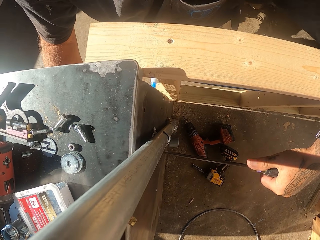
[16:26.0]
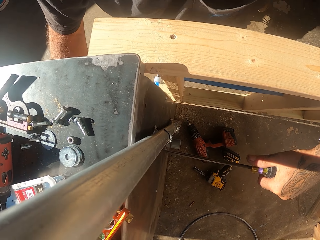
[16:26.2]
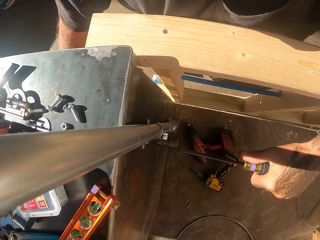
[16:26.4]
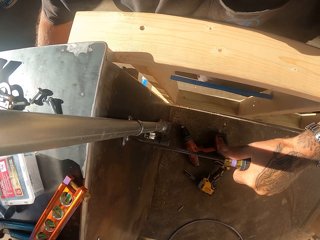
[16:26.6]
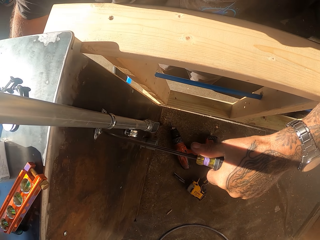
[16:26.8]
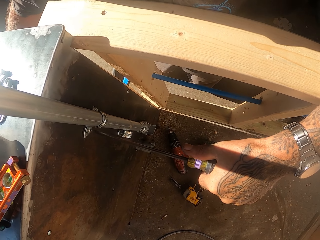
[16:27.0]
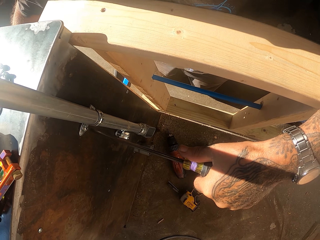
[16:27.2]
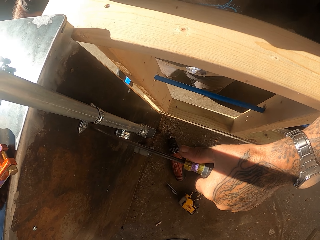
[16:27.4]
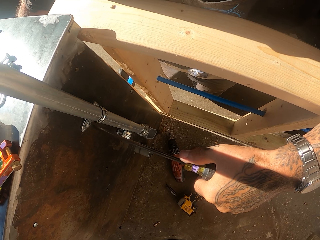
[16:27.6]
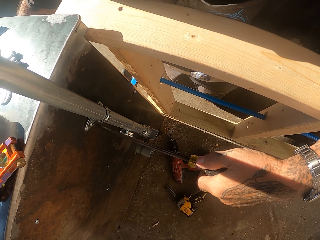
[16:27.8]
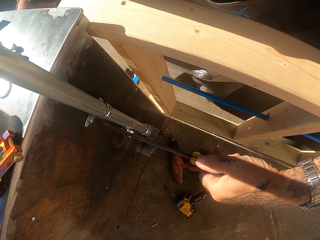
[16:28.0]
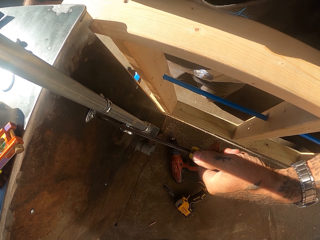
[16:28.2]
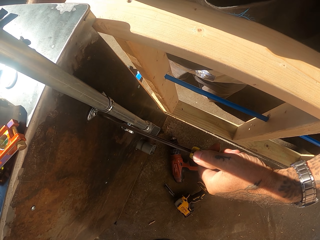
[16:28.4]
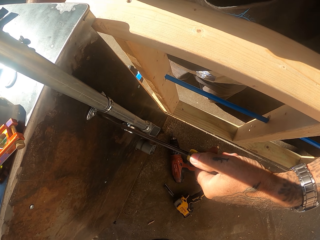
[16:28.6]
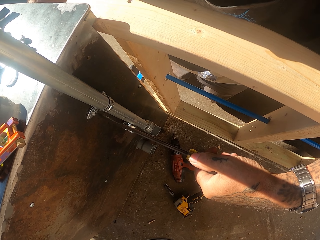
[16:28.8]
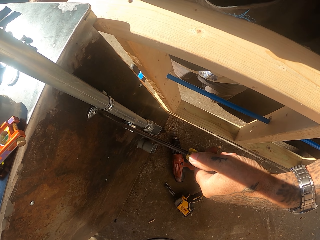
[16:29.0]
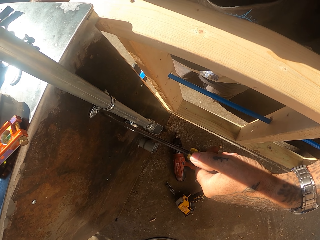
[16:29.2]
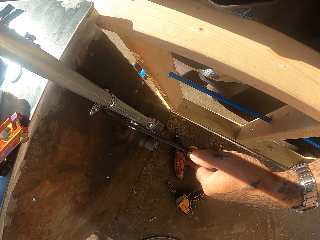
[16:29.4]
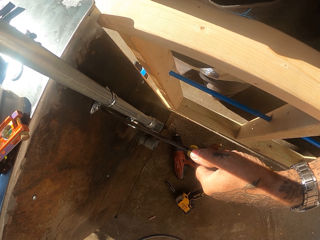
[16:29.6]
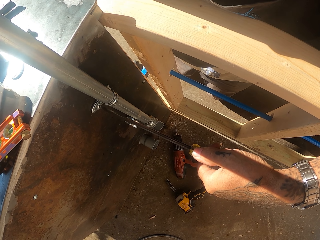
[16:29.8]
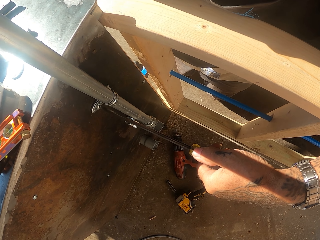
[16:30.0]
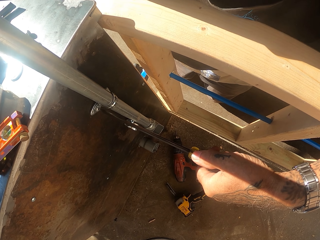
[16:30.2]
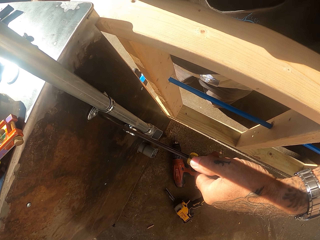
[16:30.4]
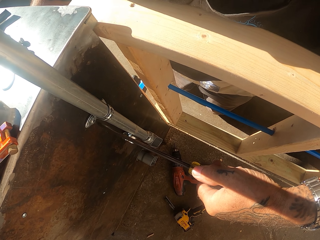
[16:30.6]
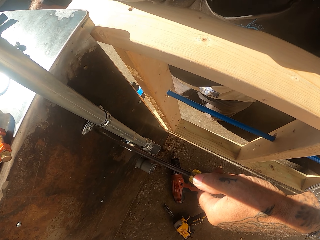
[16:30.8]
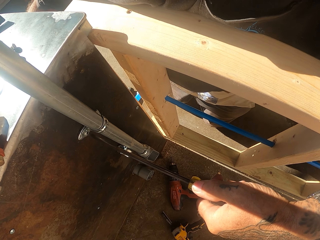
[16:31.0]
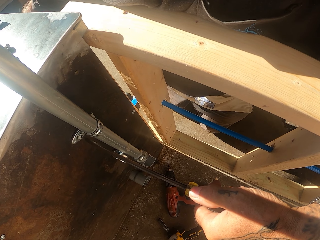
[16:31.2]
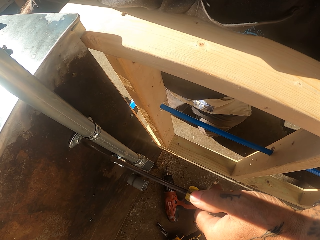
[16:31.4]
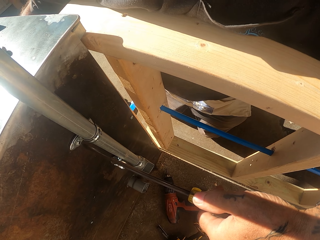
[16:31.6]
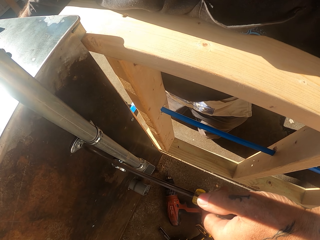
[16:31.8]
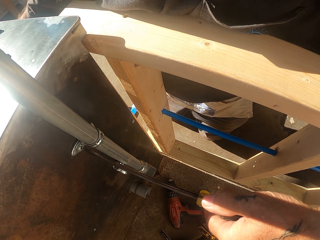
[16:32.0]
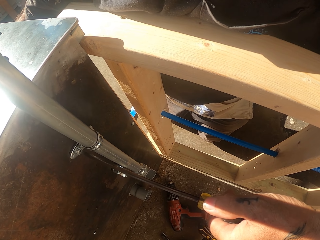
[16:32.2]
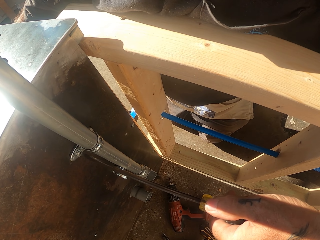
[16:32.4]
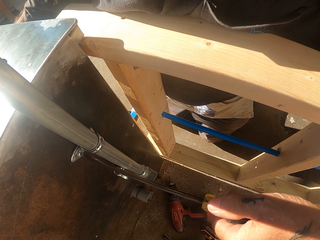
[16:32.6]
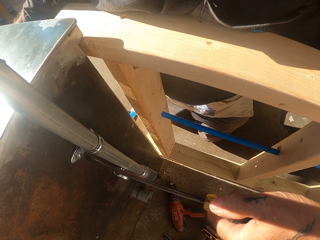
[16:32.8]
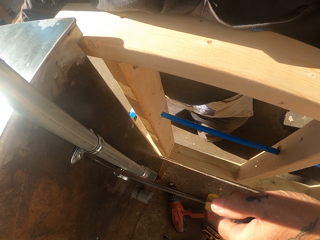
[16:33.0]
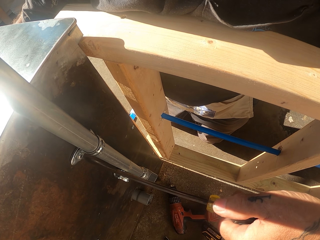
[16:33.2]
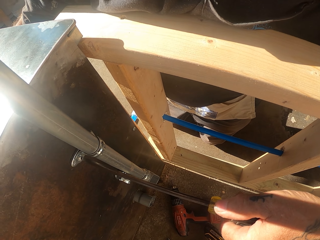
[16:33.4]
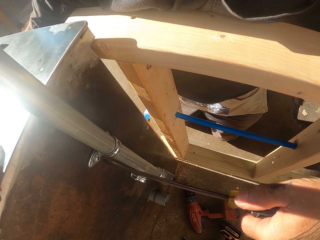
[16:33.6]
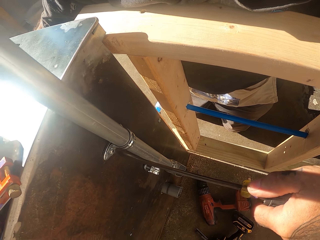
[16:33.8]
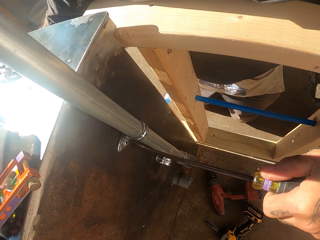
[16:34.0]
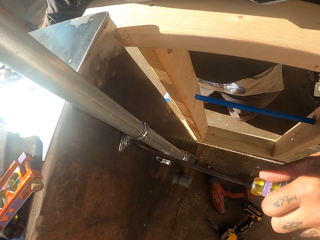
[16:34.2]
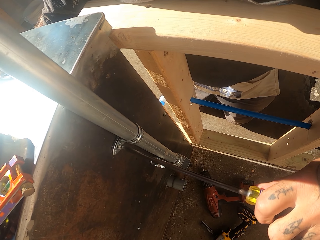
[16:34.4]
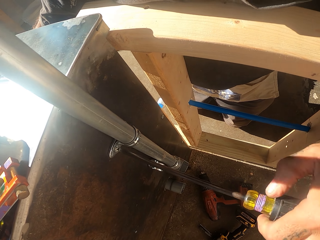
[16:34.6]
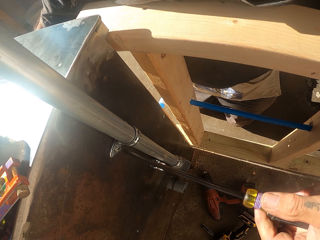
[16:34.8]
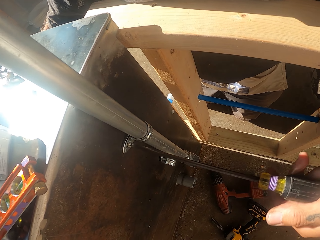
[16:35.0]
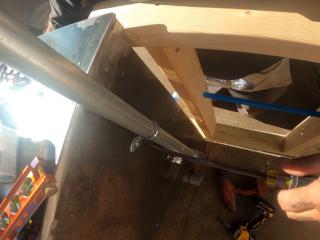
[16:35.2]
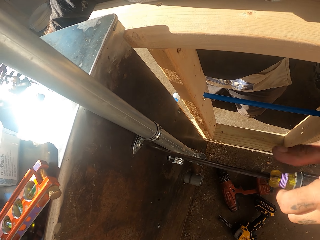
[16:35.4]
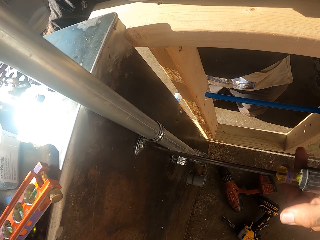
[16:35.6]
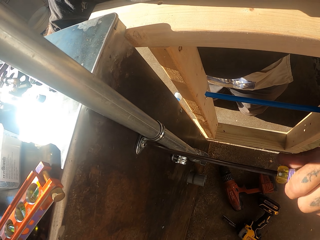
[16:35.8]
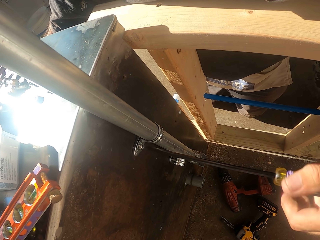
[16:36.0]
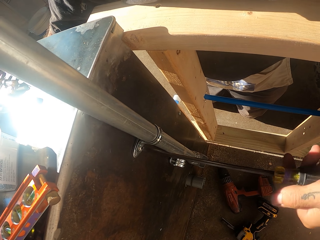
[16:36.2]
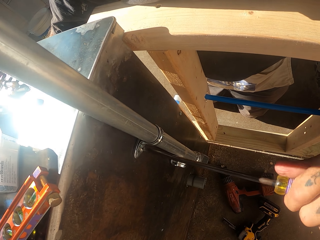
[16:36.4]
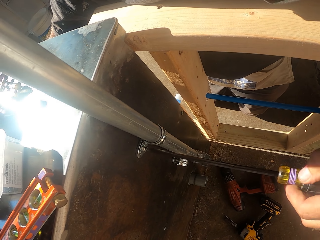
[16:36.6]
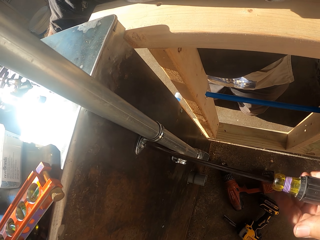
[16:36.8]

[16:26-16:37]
The camera wearer fastens the bolt with a screwdriver.

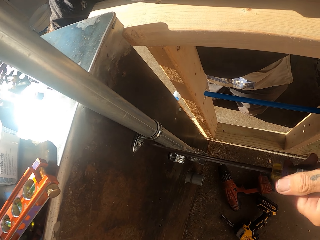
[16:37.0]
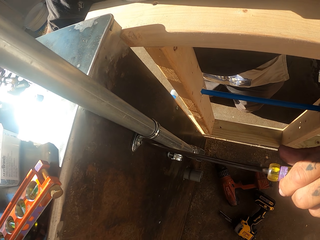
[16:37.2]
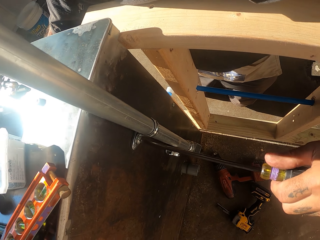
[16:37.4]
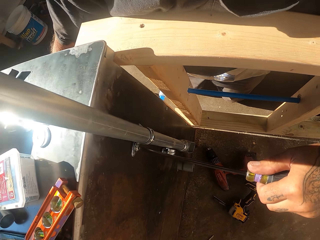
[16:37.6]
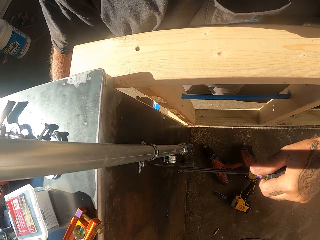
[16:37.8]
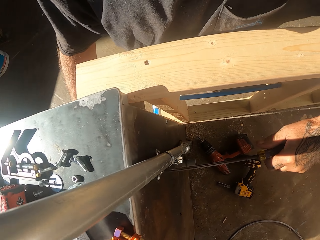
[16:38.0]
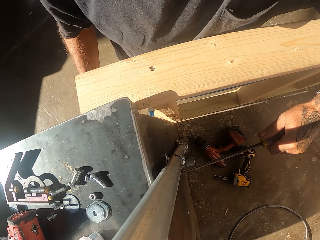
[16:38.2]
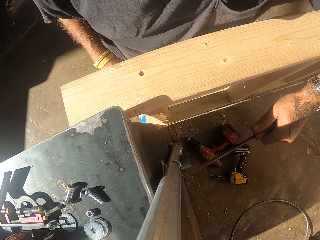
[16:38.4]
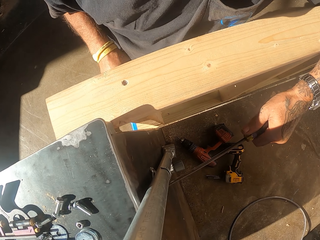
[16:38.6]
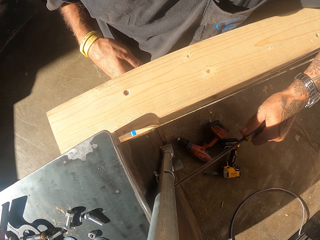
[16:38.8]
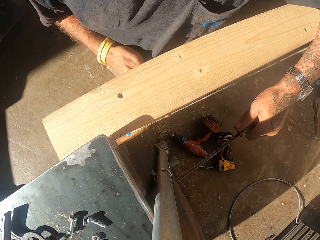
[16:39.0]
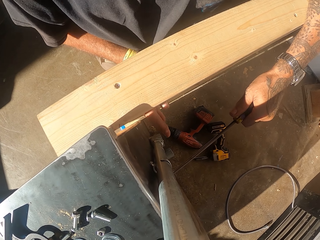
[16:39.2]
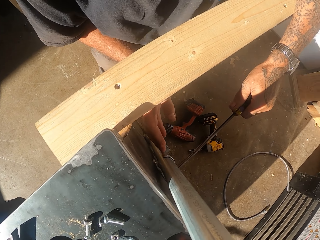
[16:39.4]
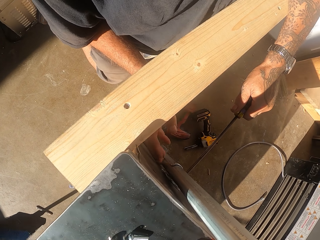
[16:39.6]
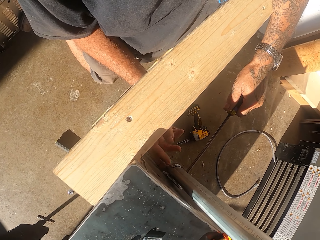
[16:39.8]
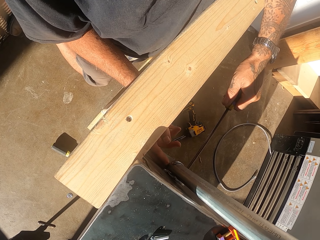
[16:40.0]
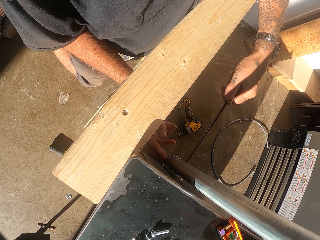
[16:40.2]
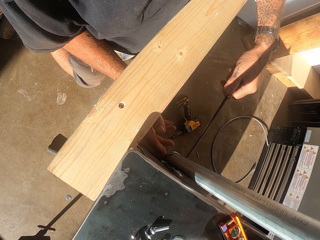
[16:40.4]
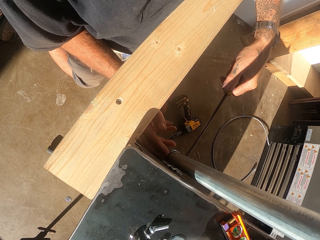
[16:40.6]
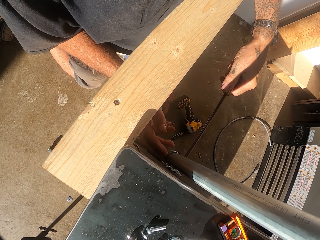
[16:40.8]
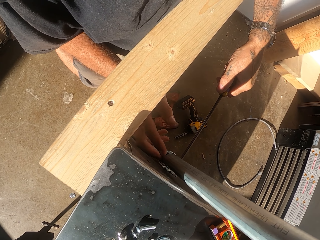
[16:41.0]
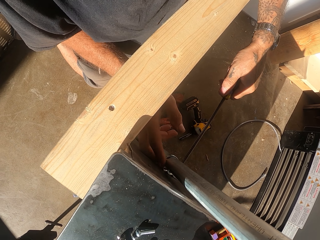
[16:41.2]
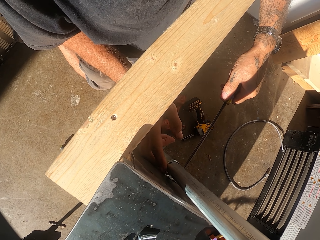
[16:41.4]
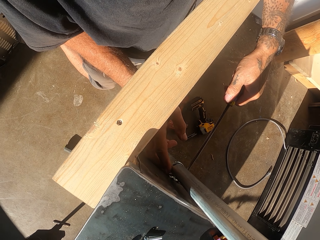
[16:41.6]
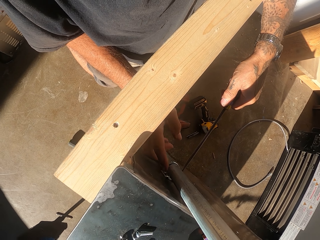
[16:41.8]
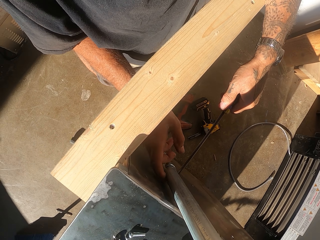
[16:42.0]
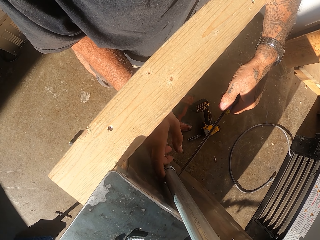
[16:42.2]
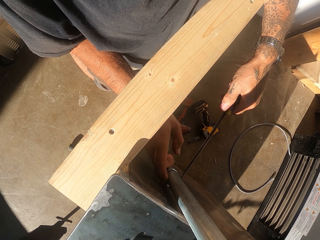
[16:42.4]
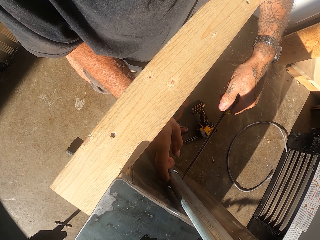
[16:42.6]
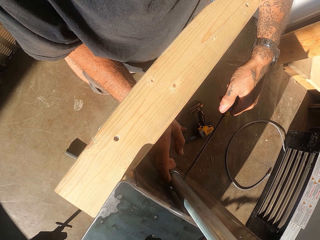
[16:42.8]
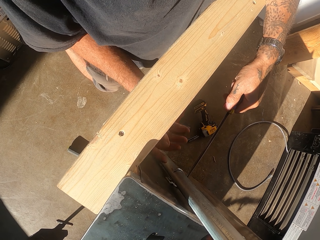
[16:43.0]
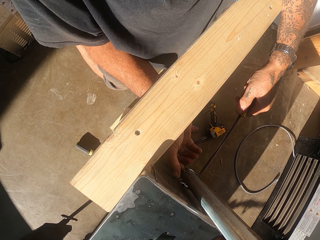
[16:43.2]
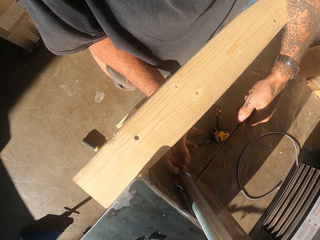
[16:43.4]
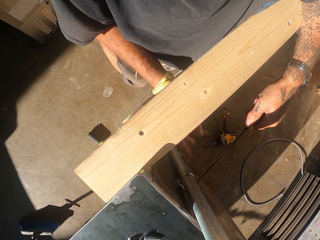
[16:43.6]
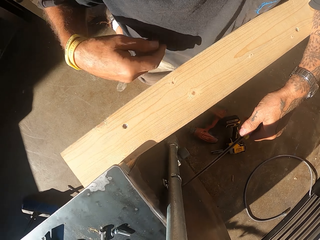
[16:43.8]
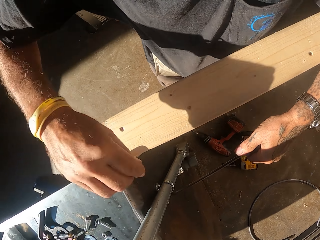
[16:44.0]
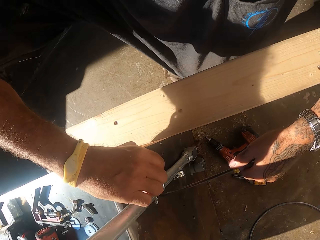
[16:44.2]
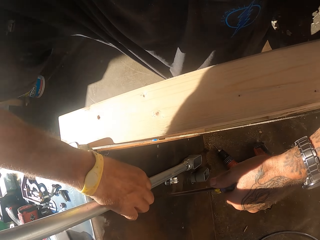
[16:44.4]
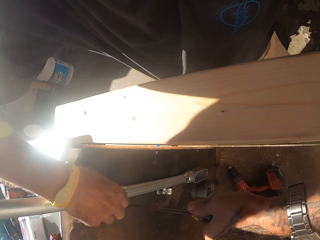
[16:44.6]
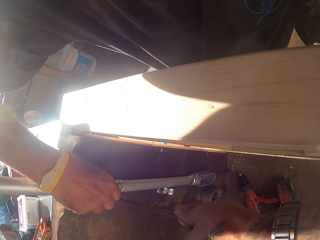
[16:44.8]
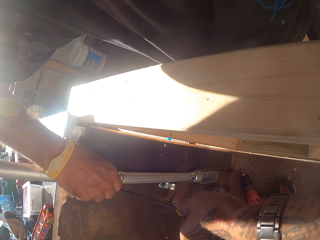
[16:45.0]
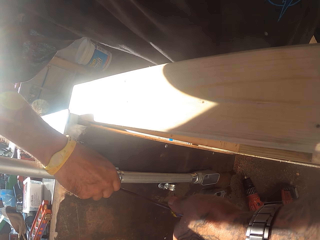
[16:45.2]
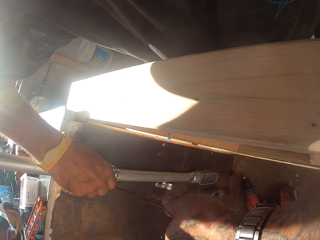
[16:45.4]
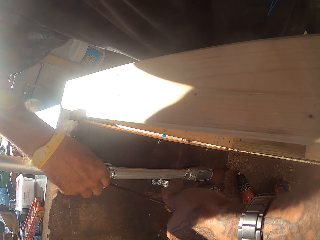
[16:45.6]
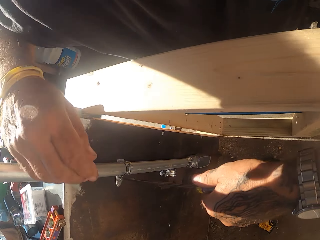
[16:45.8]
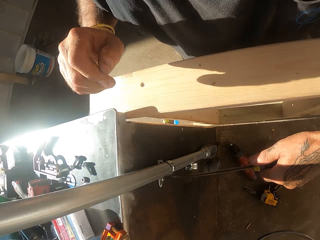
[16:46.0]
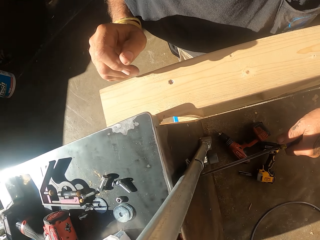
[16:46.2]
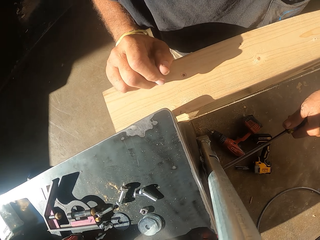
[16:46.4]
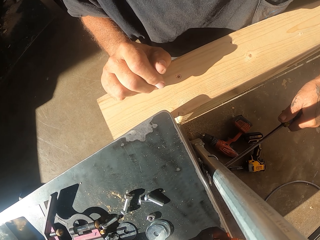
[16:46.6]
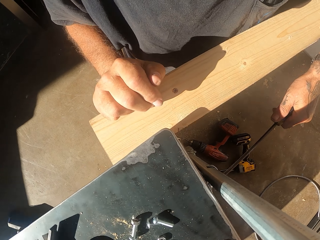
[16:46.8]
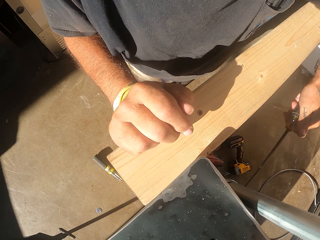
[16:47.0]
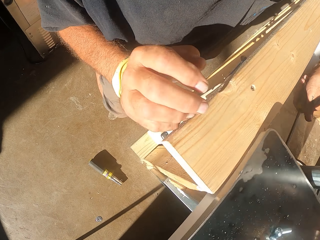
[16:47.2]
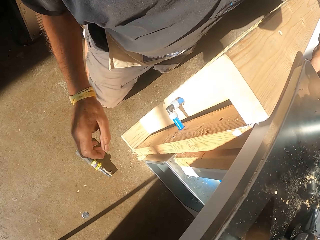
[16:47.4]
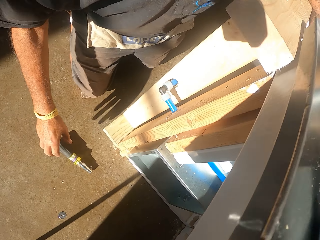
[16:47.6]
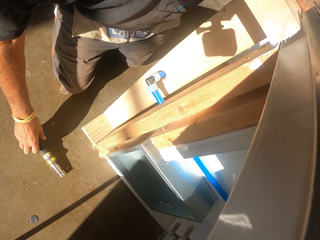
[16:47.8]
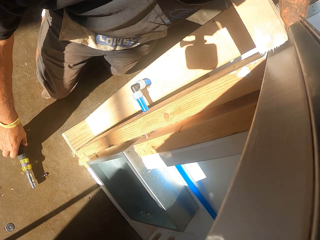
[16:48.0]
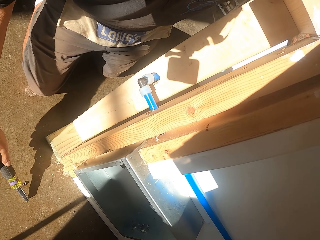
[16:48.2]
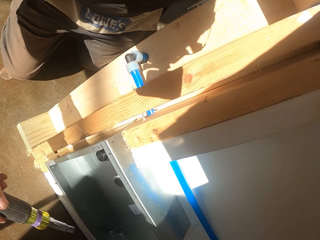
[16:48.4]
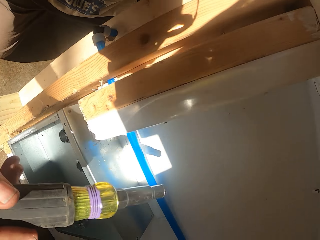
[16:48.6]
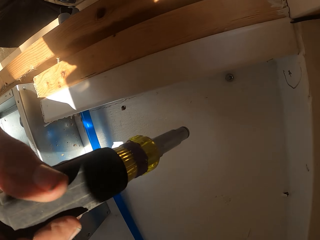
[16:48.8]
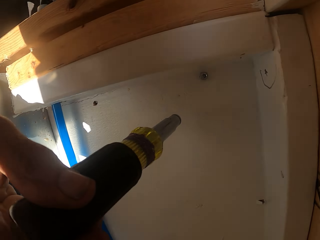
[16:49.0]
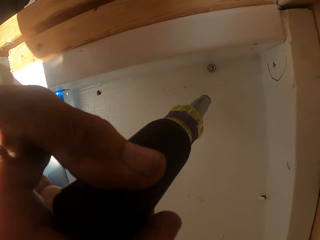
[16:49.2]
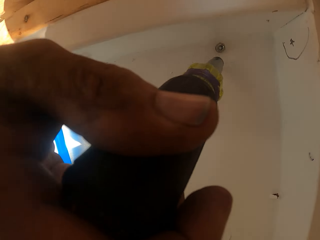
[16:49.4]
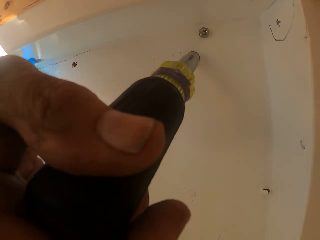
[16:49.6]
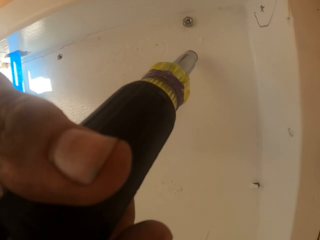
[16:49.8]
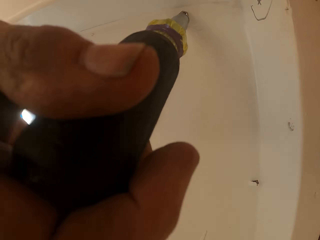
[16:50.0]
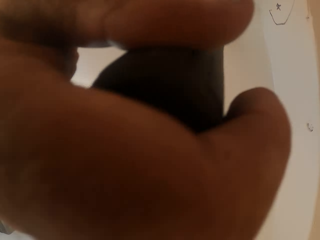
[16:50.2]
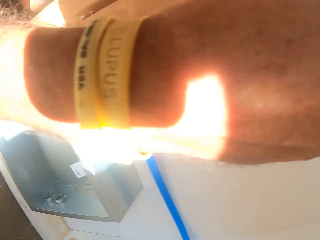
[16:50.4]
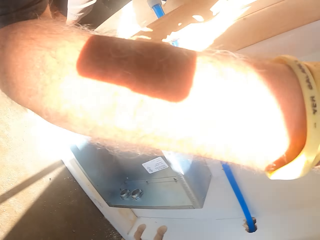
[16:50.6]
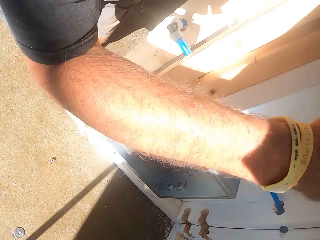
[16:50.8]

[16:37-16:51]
The camera wearer holds the pipe holder. They adjust hinges on the metal pole with the screwdriver. They tighten the screw with the screwdriver. They look around. They pick up the electric screwdriver on the floor.
